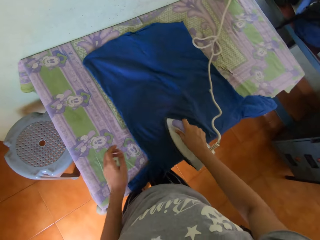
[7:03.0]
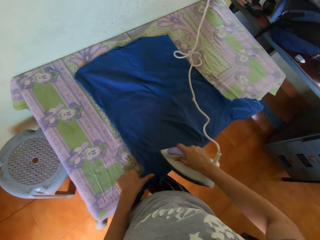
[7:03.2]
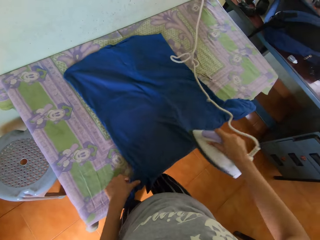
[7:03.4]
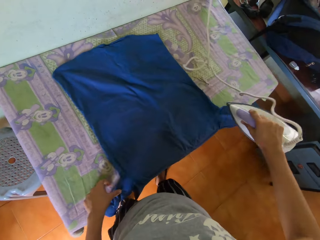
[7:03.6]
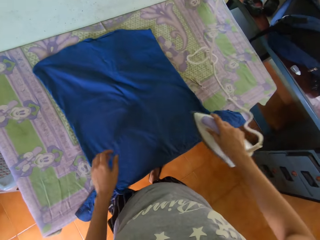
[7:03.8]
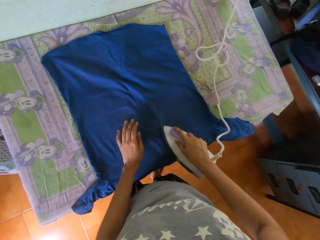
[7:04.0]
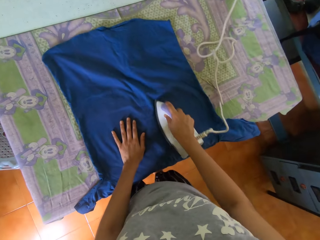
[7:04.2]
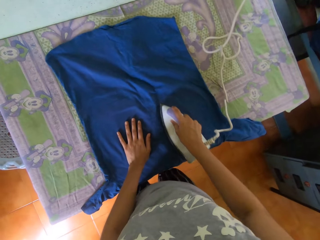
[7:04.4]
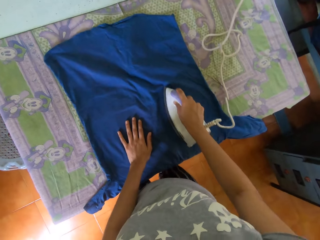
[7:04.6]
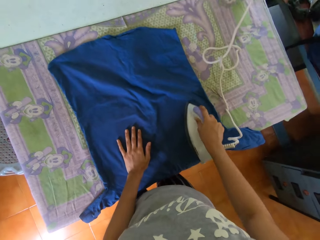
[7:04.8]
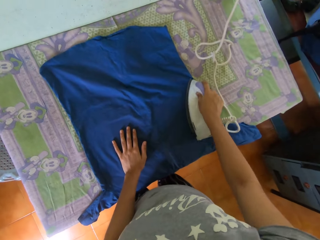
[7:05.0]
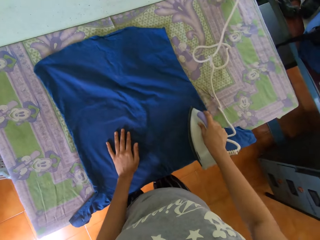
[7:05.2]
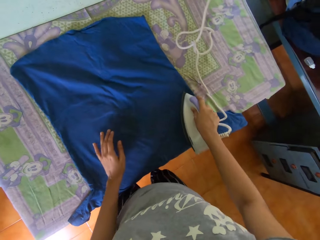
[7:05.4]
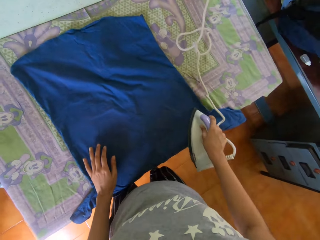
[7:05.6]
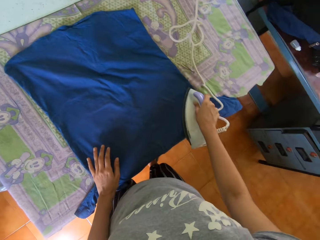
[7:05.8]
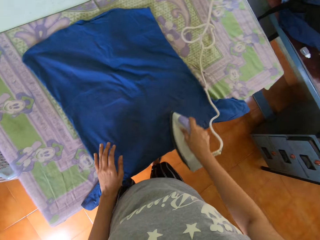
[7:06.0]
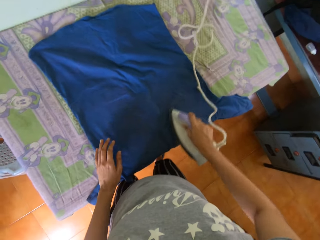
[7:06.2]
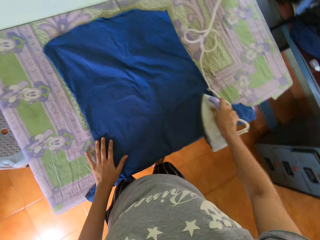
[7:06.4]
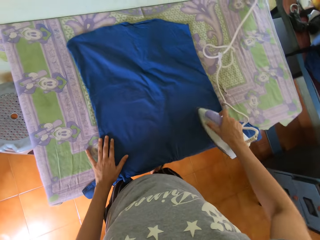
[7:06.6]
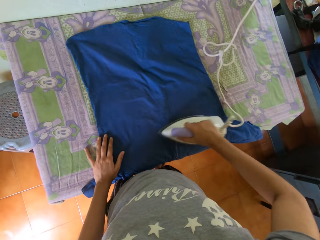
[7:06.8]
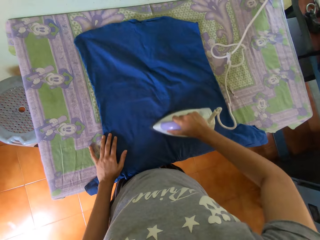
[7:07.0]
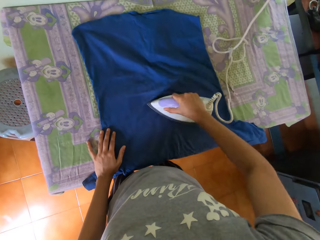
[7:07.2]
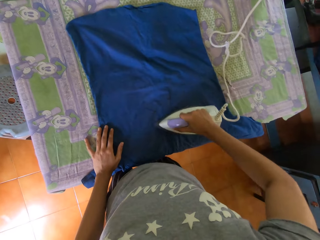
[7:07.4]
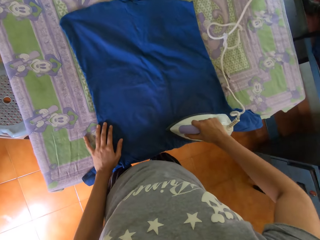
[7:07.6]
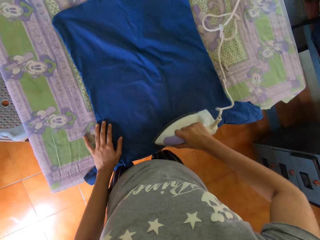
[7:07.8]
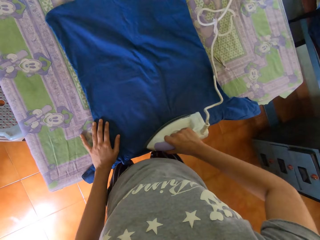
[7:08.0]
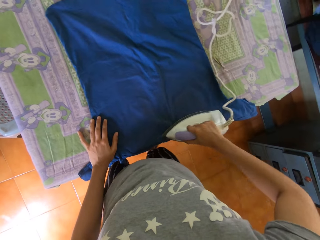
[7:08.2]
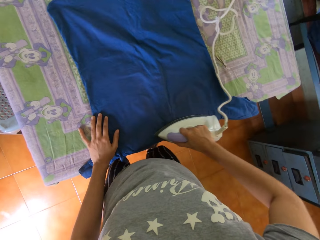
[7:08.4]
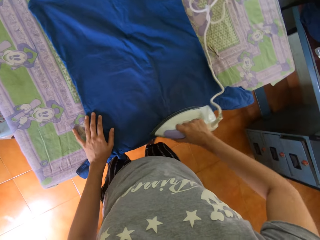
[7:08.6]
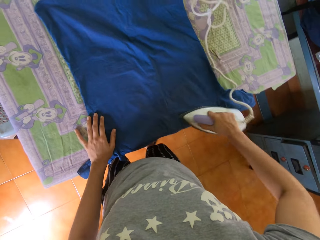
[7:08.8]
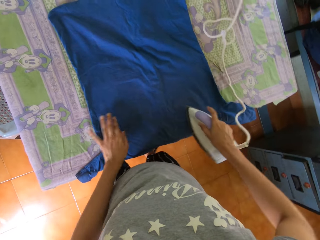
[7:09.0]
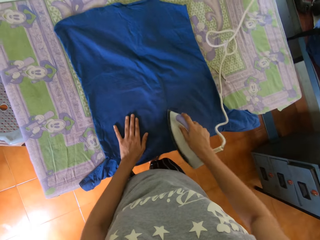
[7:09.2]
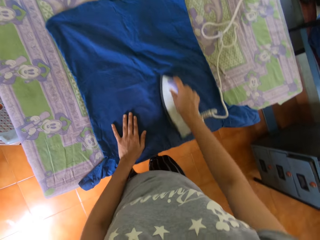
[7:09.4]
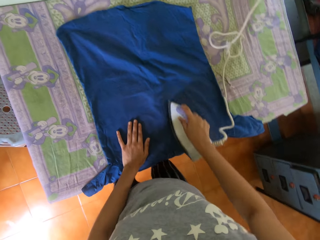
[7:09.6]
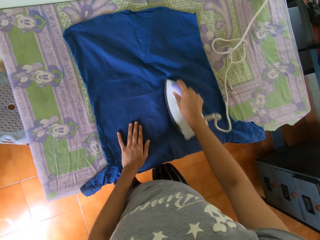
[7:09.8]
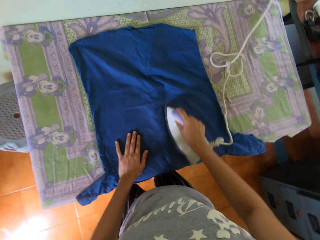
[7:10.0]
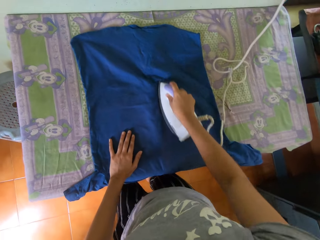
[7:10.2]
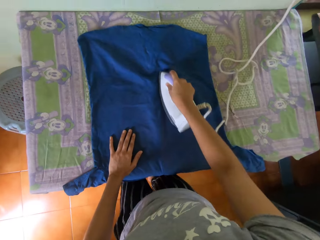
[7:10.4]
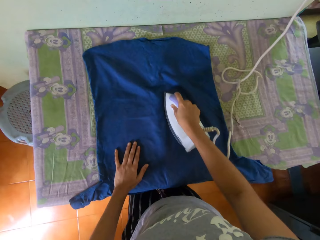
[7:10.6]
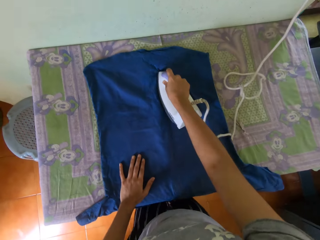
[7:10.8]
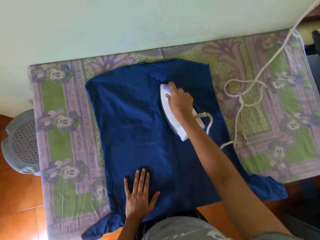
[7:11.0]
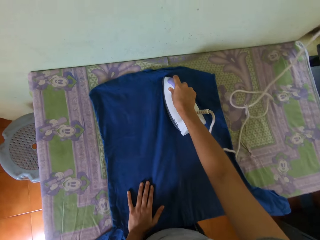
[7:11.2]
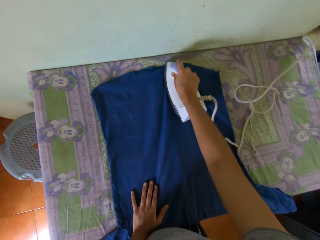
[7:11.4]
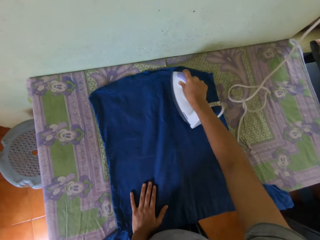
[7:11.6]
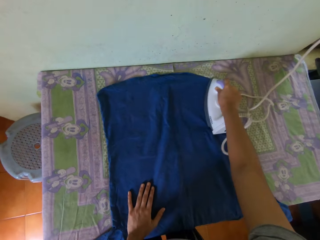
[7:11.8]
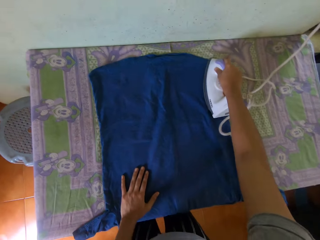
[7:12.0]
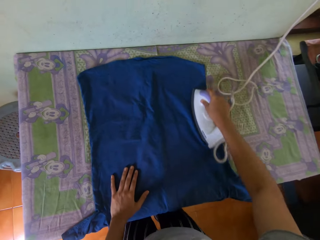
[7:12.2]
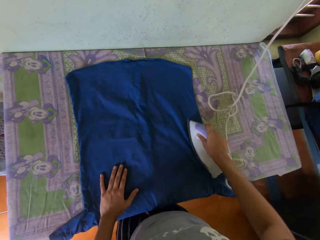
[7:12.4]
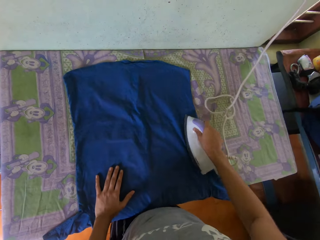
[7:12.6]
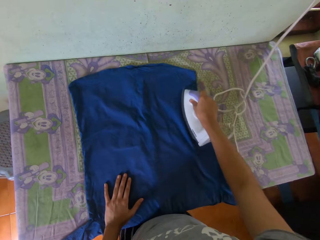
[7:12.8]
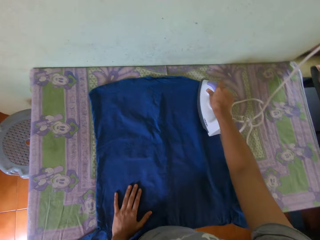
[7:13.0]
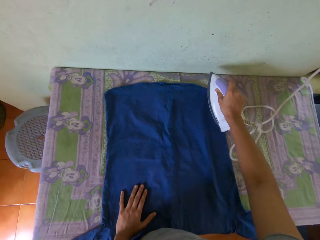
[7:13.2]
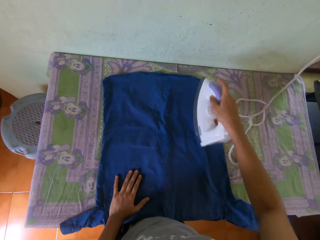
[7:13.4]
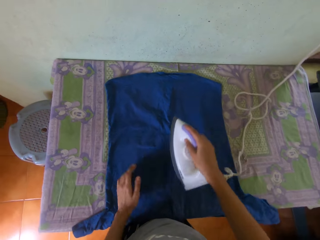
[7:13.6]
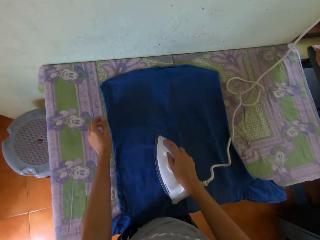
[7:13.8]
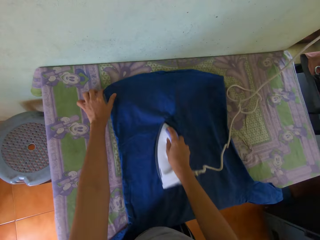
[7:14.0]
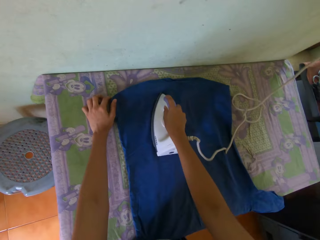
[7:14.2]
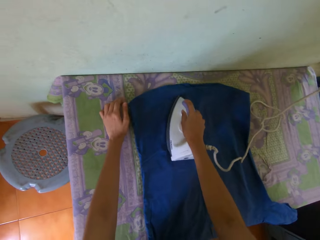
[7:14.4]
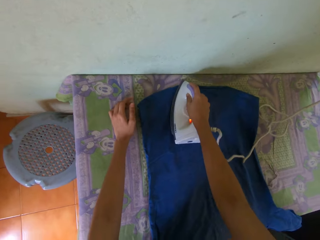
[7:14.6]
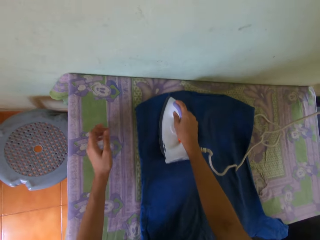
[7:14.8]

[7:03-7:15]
The camera wearer places his left hand on the shirt.

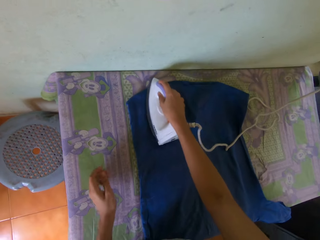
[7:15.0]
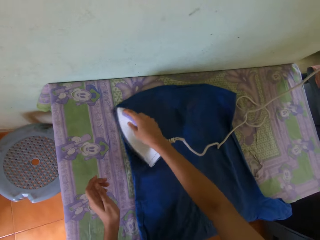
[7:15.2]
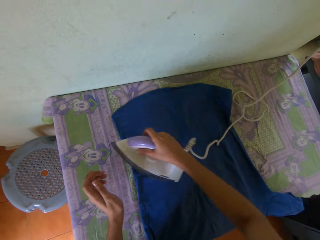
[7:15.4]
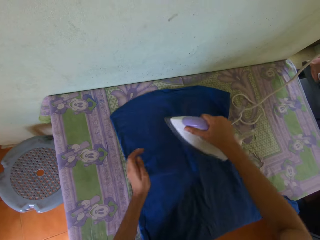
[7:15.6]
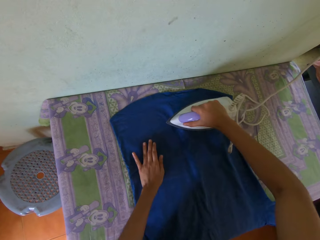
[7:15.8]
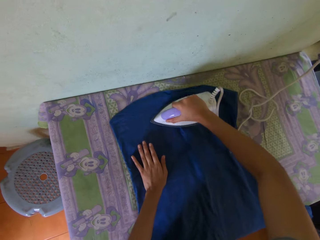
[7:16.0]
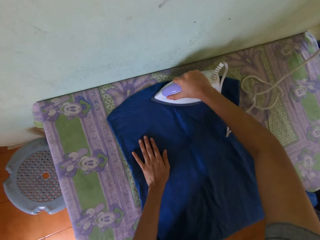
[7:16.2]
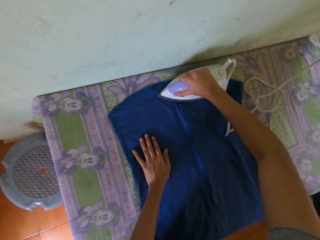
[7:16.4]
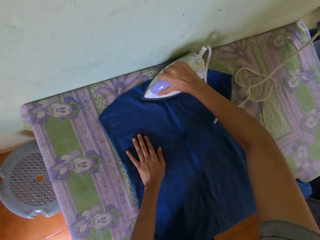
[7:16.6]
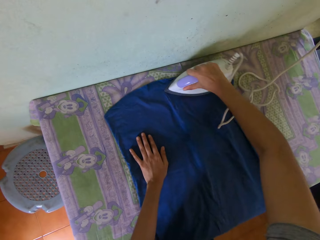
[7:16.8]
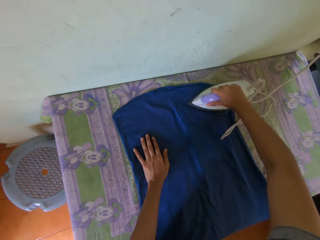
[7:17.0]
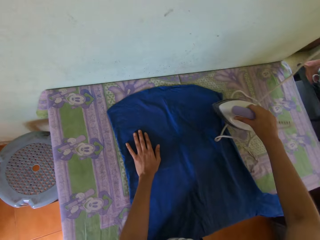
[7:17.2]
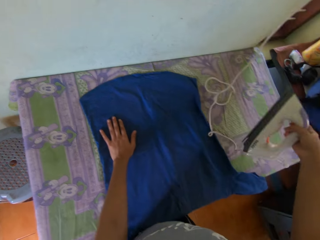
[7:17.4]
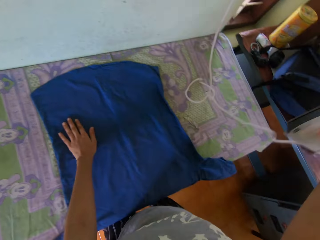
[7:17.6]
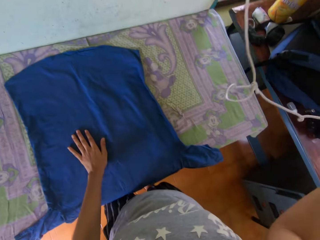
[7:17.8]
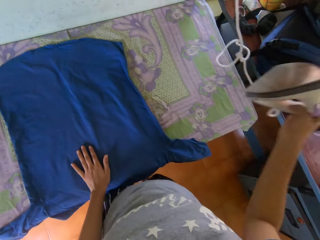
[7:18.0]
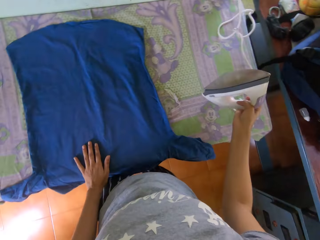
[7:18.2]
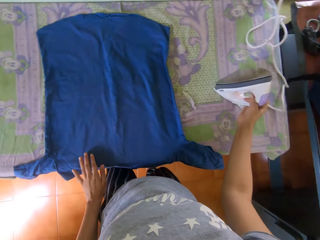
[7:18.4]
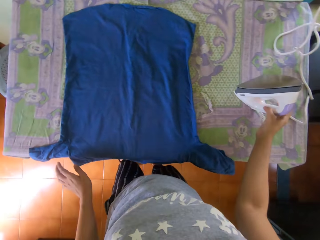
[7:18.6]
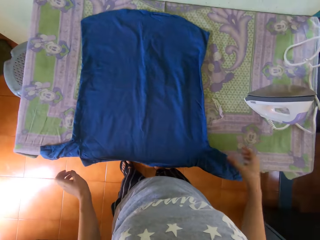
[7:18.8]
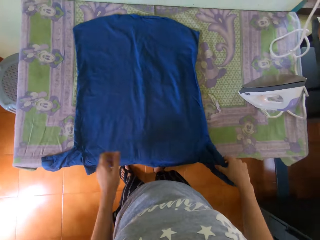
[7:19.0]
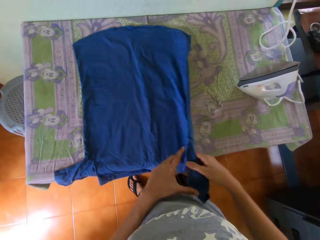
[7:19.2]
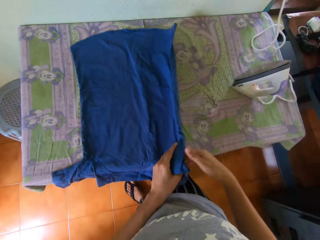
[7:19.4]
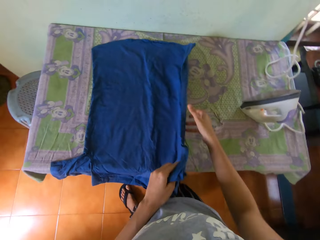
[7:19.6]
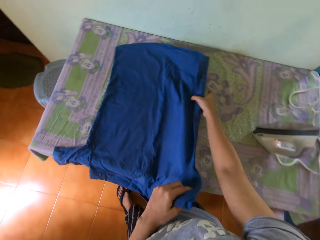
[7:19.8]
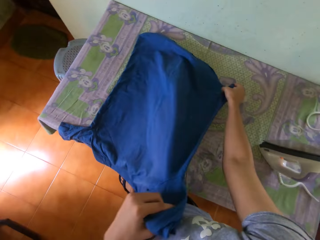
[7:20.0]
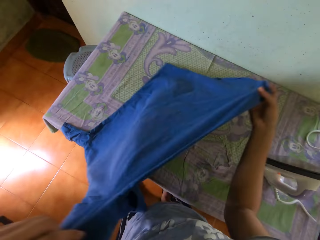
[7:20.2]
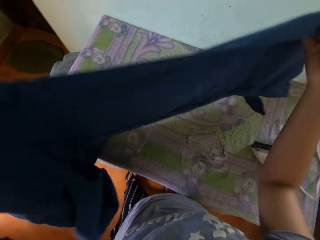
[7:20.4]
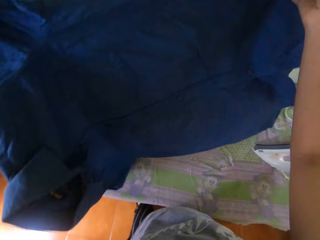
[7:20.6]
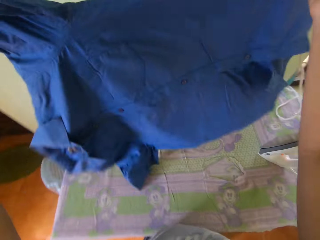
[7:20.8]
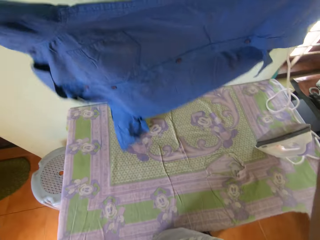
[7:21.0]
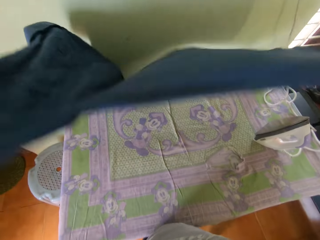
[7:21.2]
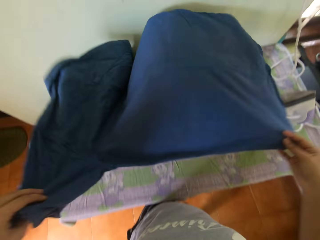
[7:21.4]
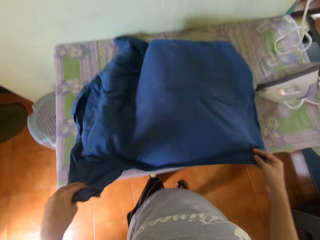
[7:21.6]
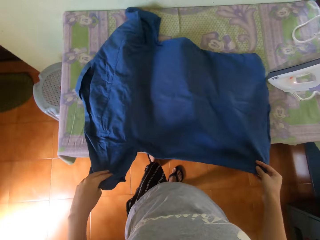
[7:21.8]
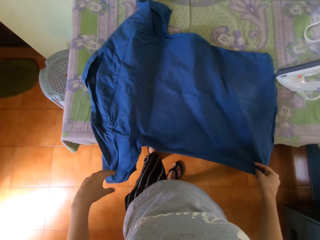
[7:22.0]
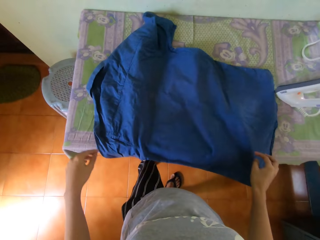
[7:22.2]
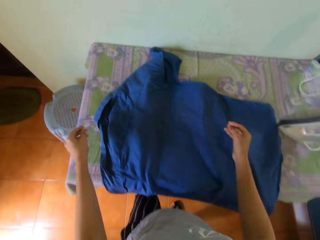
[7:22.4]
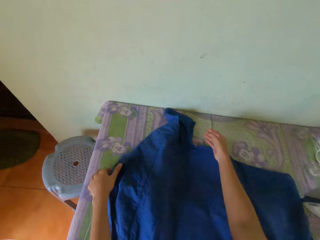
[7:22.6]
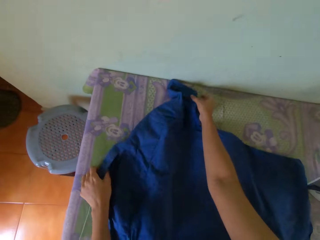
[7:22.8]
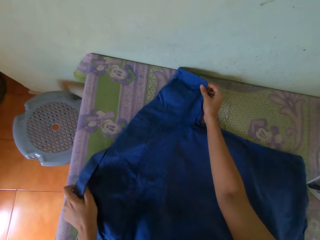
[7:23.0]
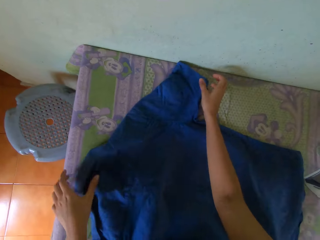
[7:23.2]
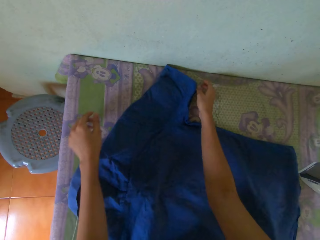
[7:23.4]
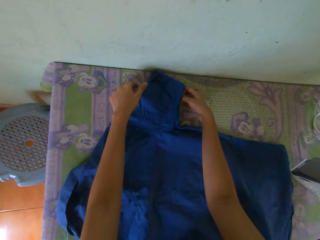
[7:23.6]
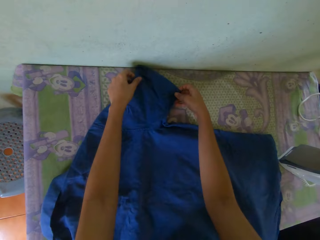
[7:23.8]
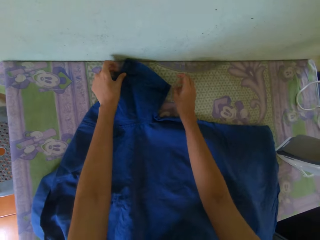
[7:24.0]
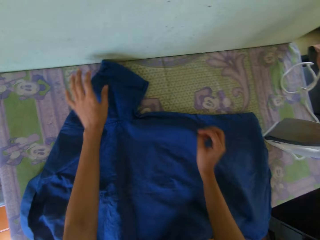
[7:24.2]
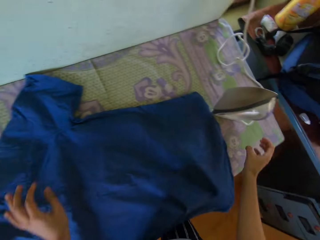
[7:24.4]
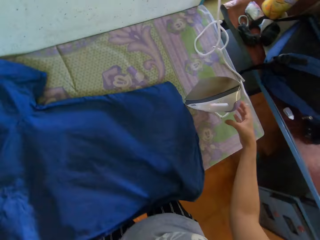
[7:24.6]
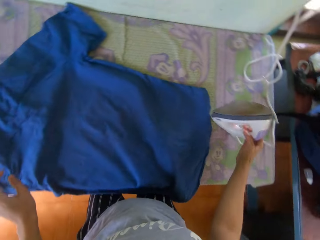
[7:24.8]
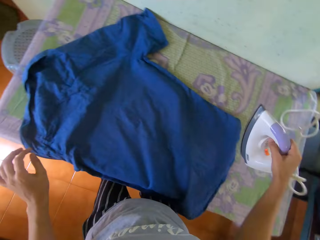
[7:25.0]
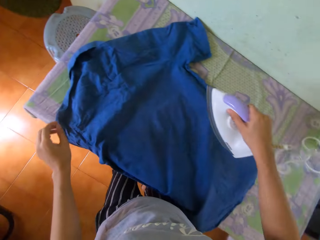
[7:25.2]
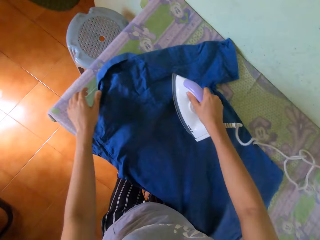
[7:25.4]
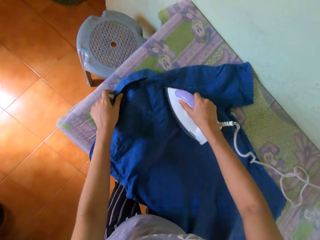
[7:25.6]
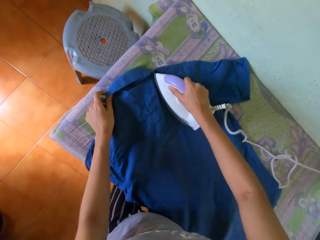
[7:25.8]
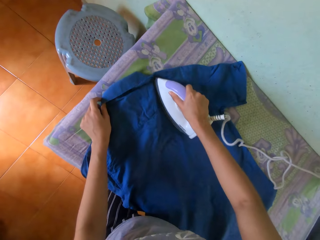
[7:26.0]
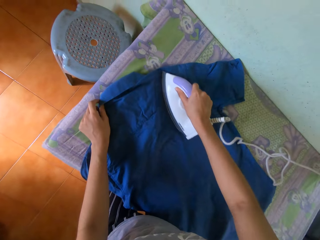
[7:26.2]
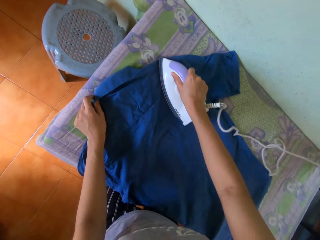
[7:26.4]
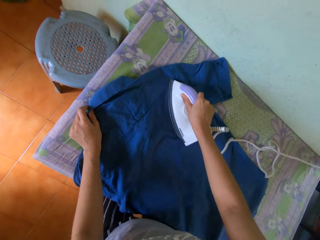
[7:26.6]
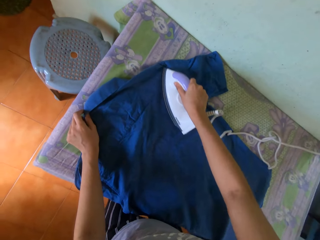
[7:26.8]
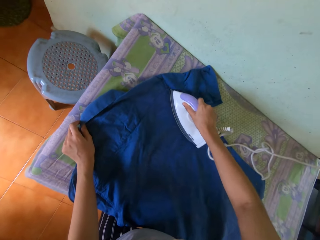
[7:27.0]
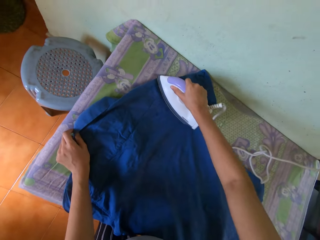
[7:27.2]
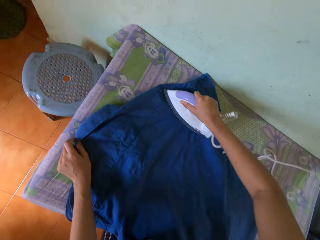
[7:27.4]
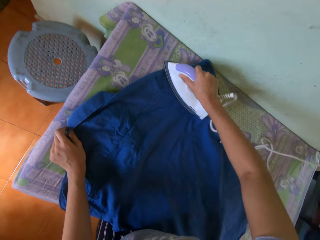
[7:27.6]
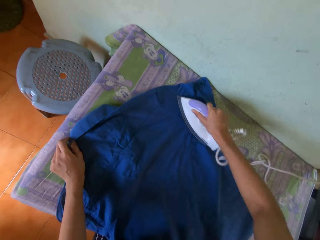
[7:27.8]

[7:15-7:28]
The camera wearer drops the iron in his right hand on the table. He holds the shirt with his right hand. He passes the shirt to his left hand. He lifts the shirt from the table with his hands. He drops the shirt on the table with his hands. He adjusts the shirt on the table with his hands. He picks up the iron from the table with his right hand. He irons the shirt on the table with the iron in his right hand. He holds the shirt with his left hand.
